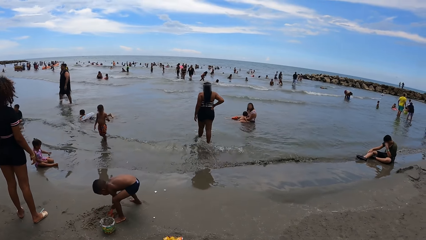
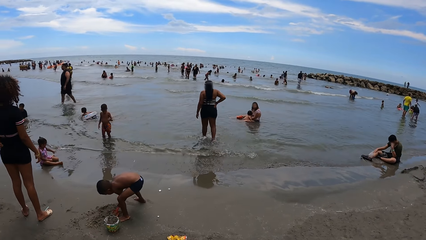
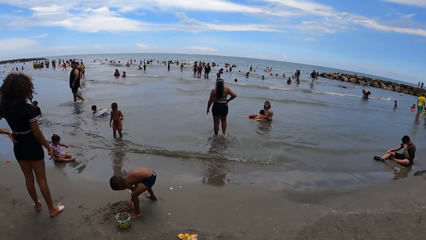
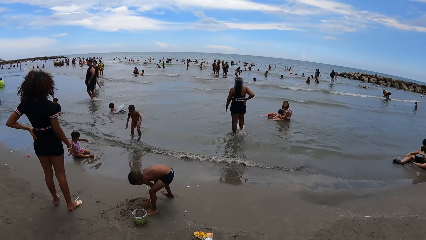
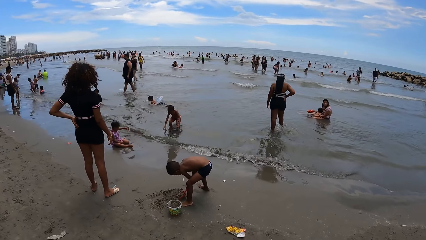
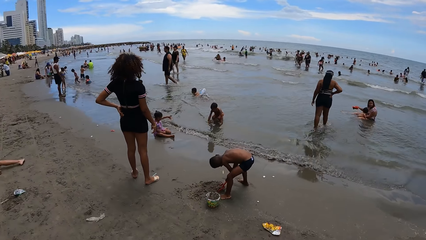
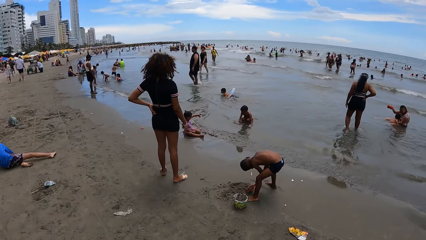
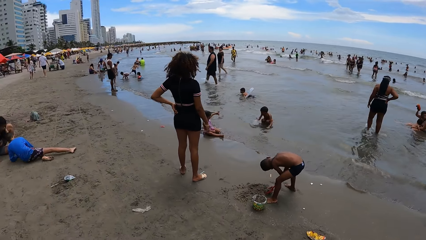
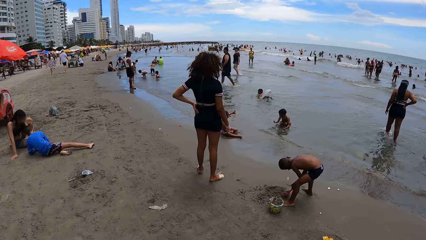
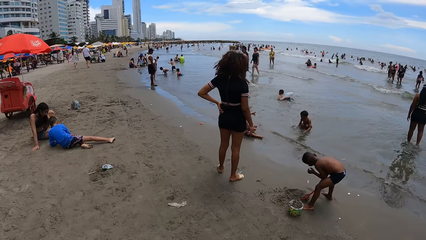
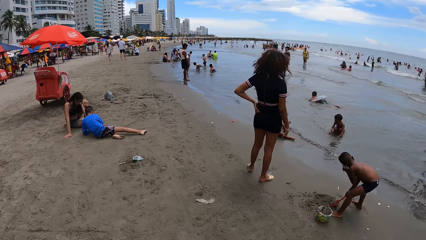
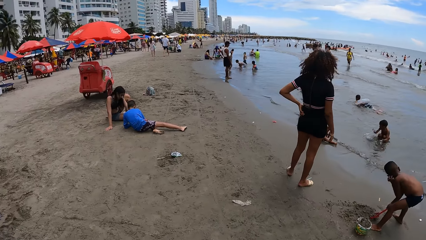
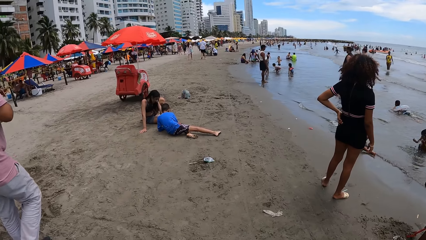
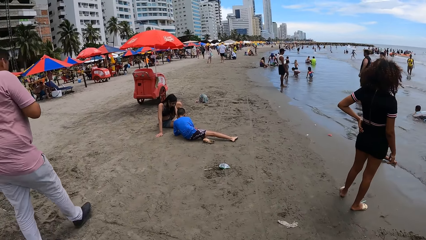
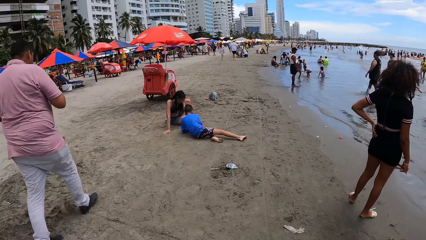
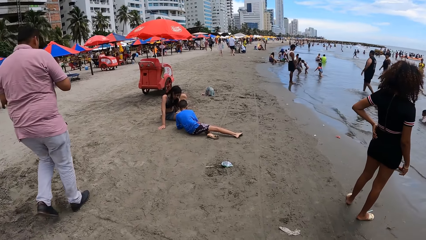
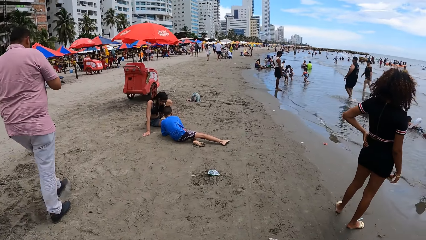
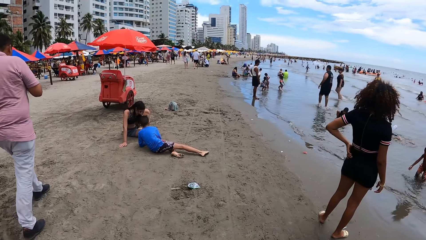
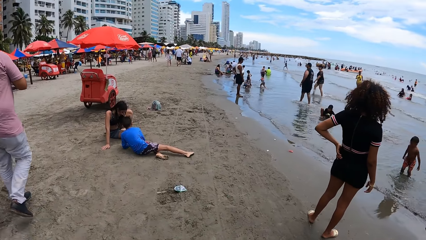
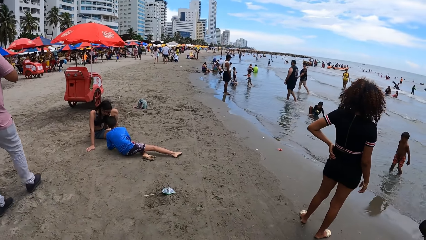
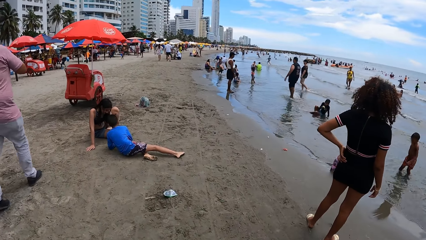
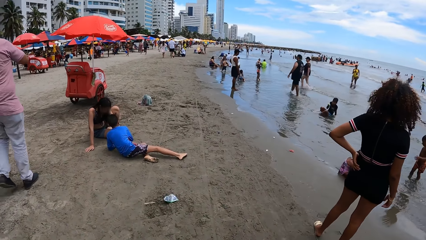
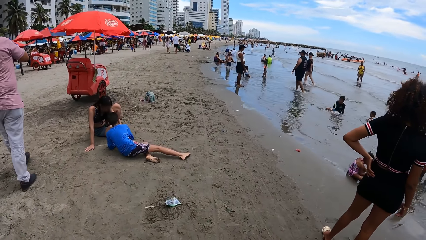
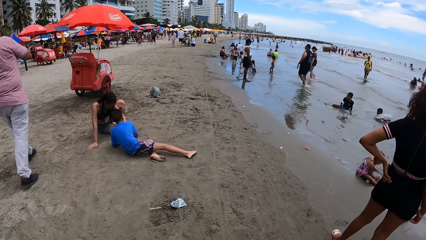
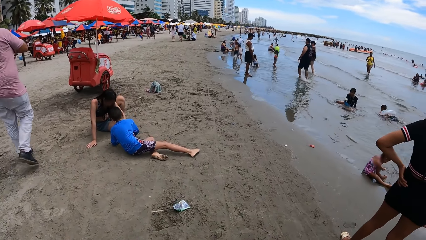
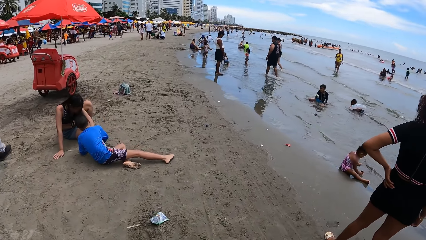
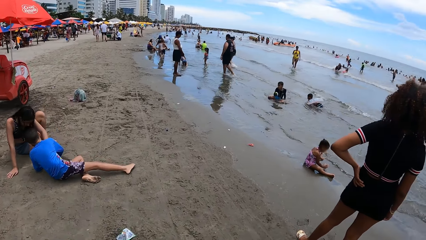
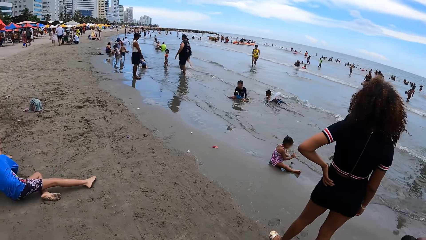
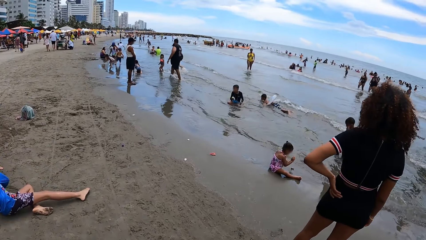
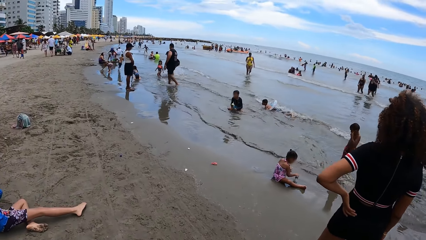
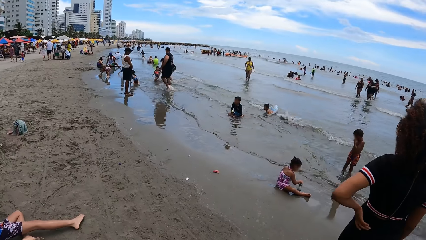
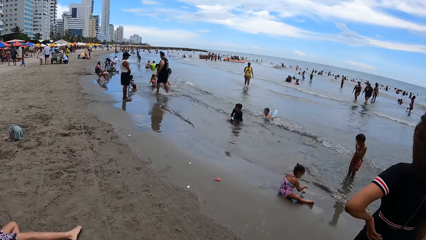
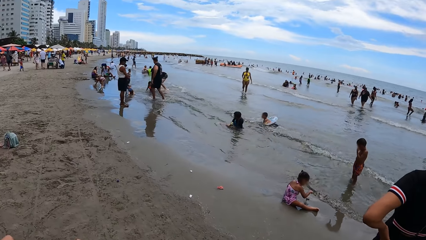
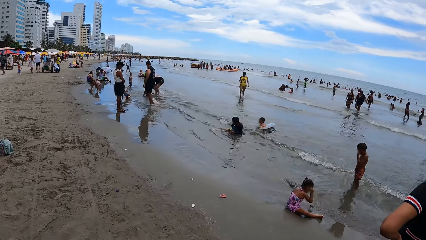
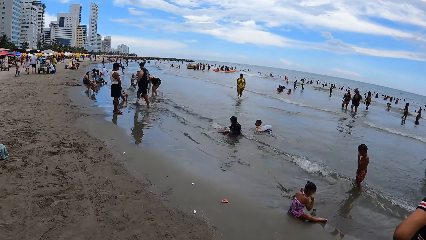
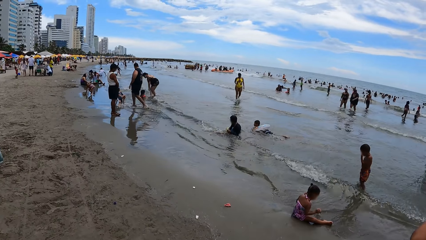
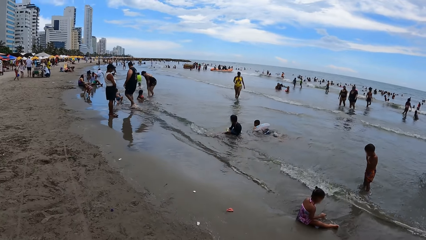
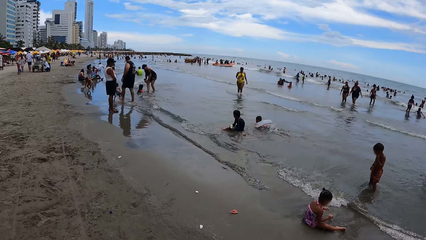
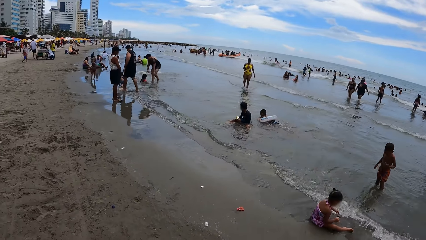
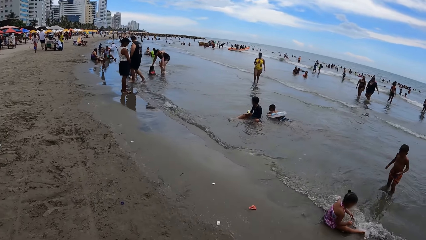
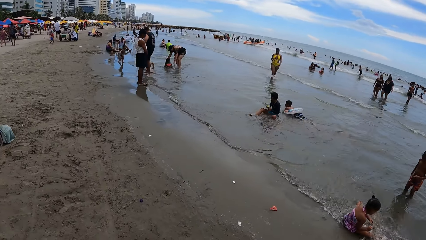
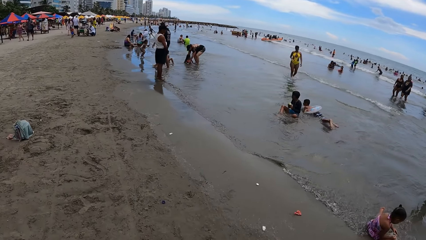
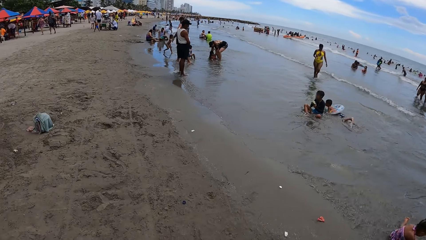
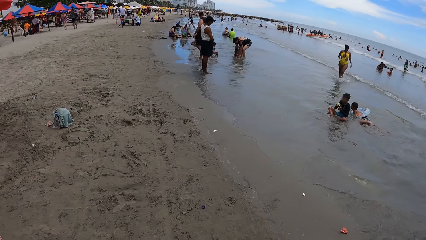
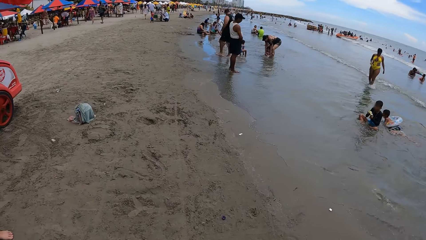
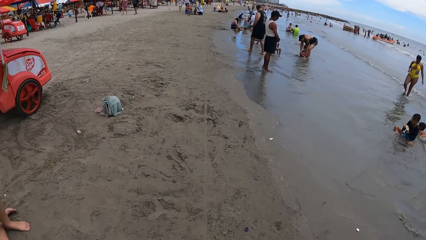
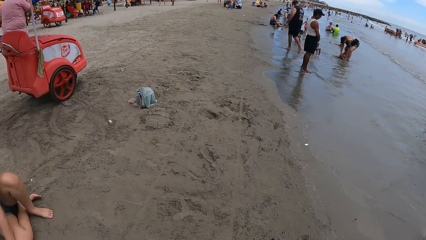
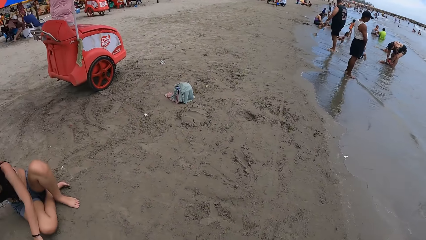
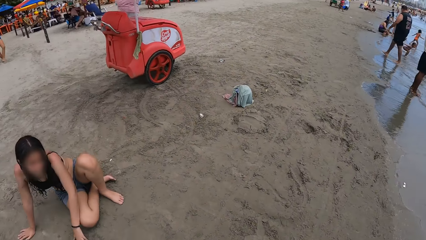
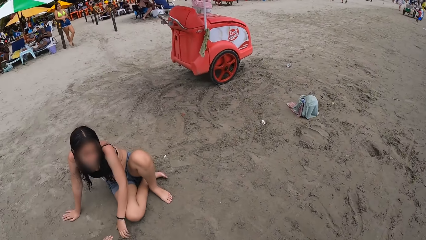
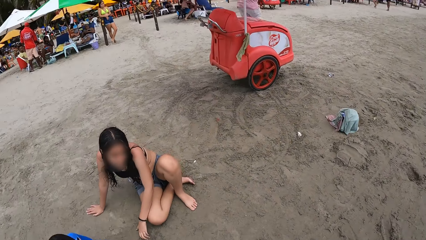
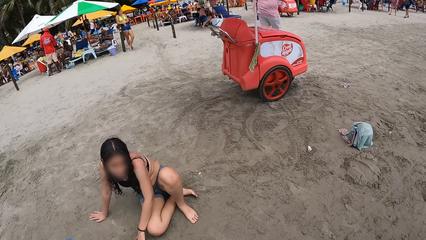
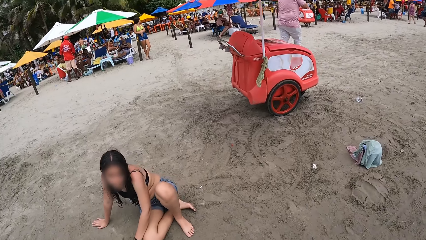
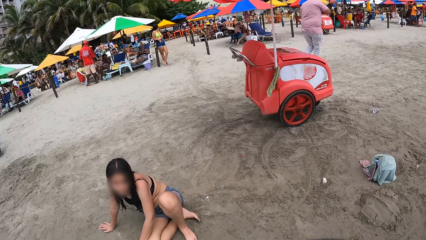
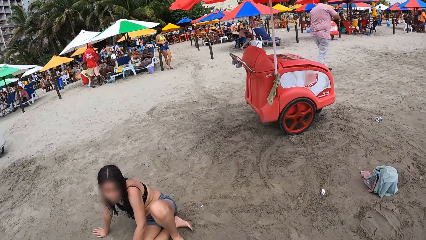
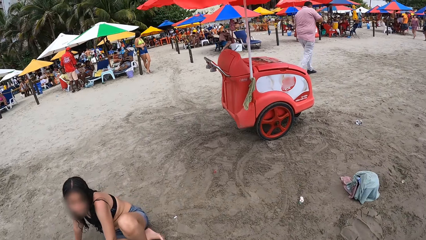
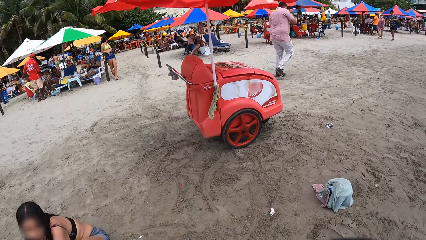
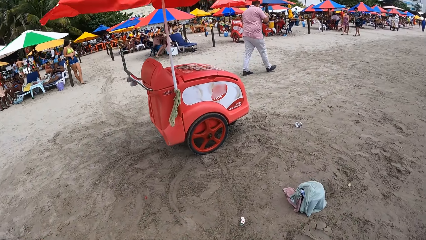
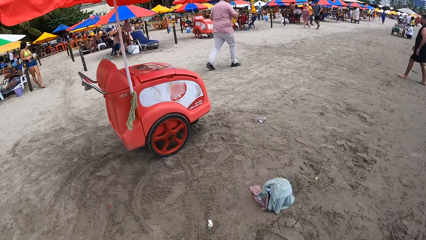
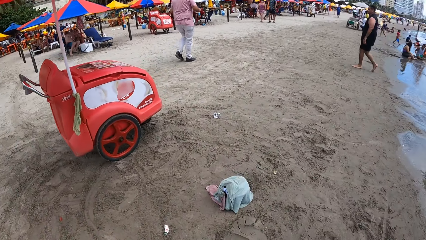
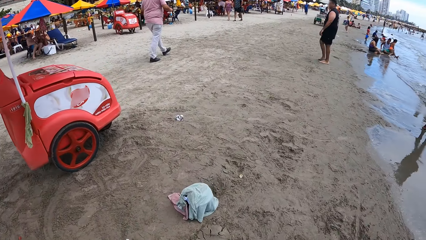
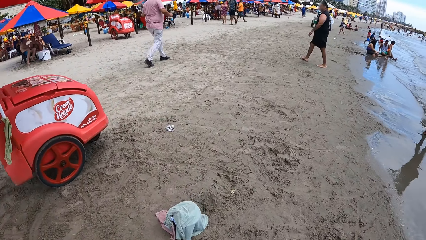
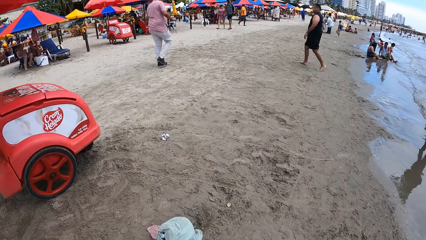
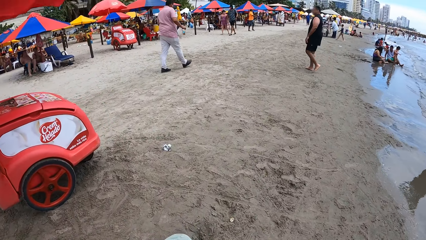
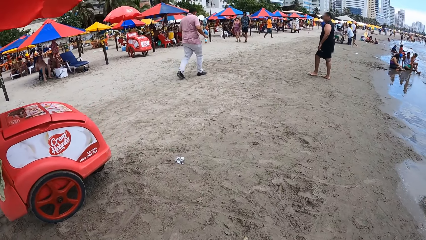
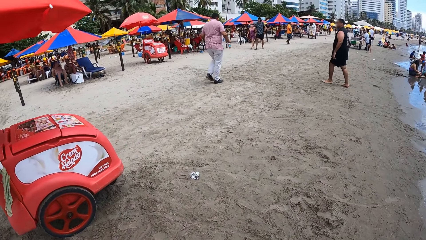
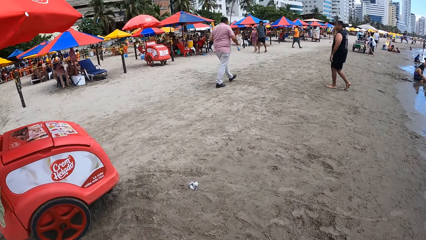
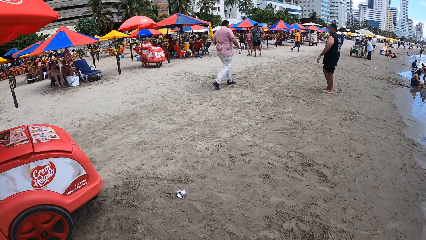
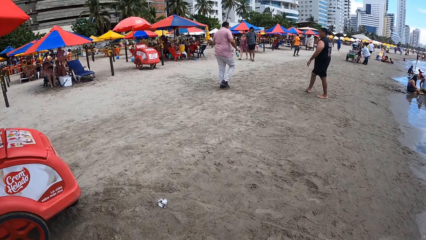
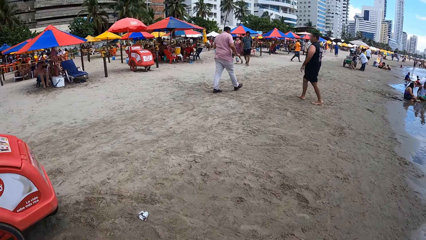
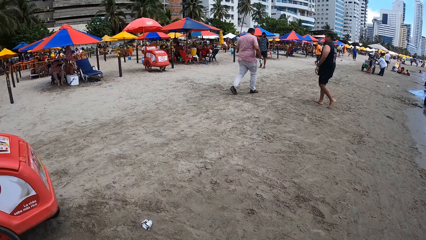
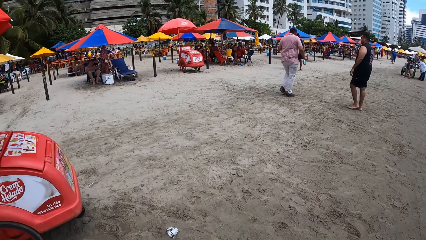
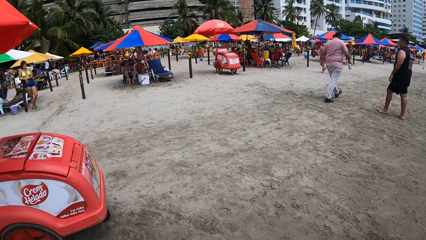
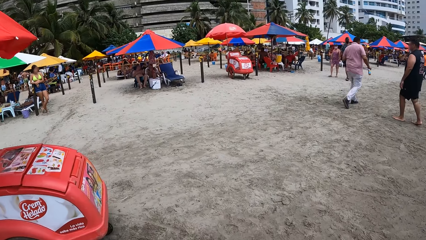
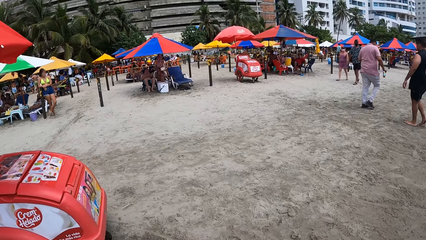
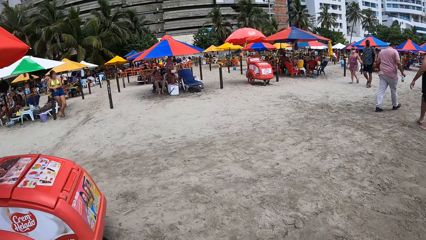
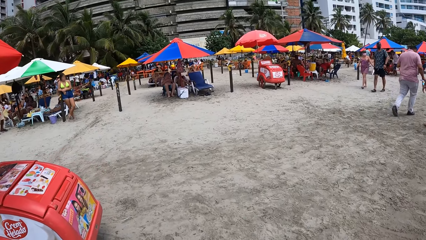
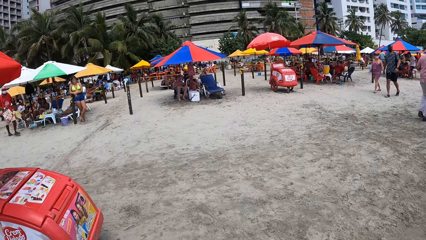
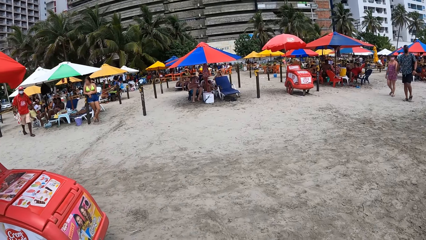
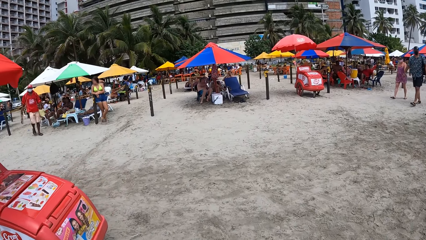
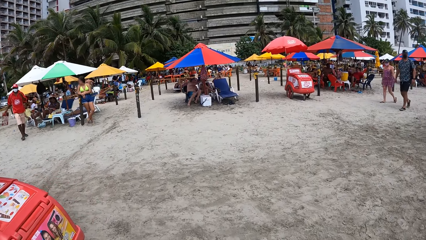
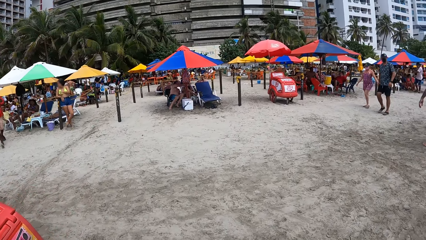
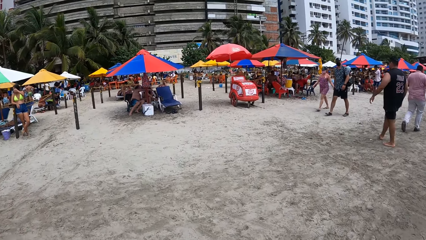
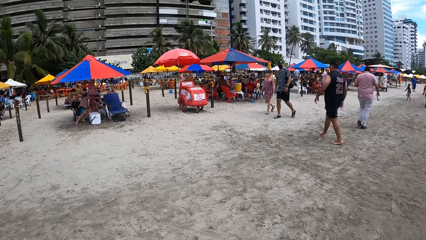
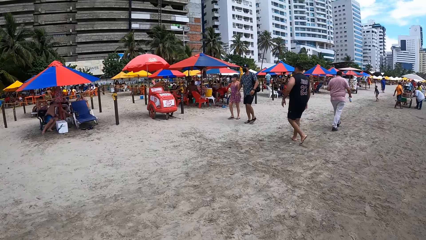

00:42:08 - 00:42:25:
The camera wearer looks around. They walk in the beach. They look around the beach. They walk in the beach.
